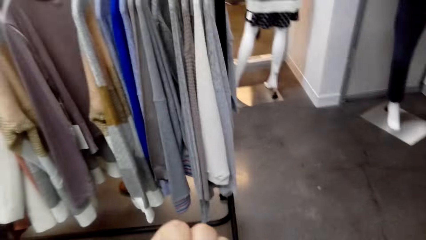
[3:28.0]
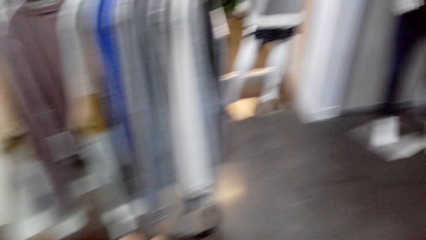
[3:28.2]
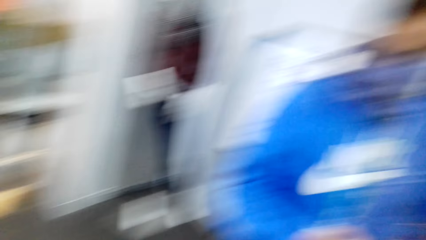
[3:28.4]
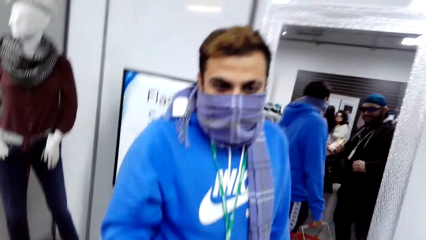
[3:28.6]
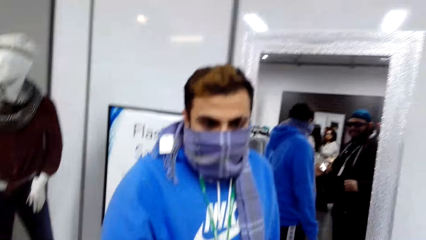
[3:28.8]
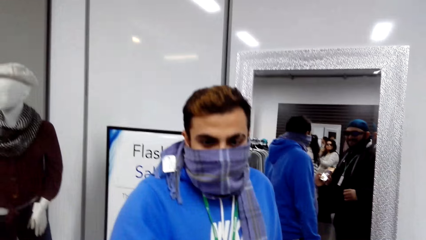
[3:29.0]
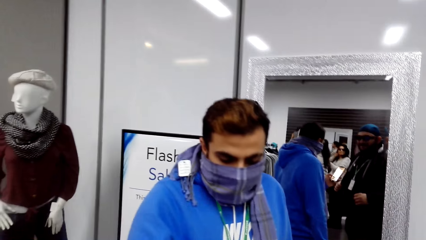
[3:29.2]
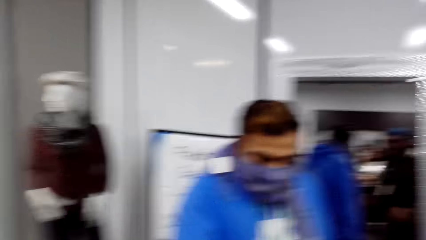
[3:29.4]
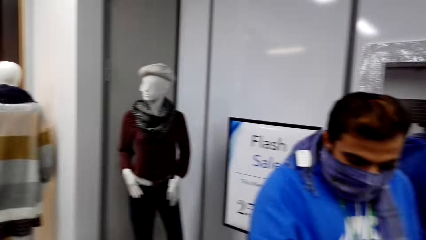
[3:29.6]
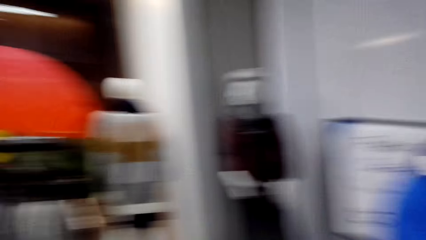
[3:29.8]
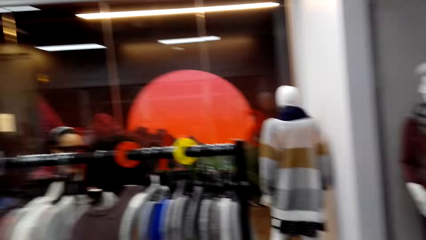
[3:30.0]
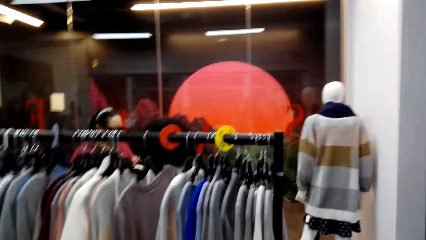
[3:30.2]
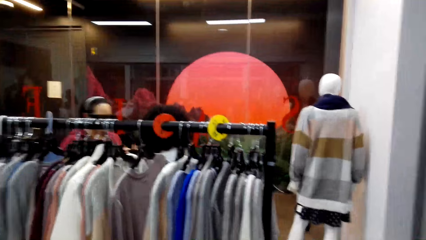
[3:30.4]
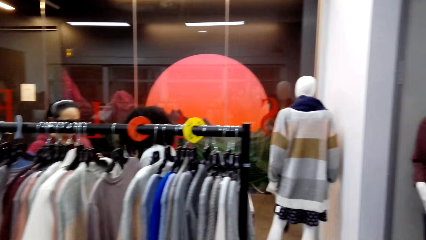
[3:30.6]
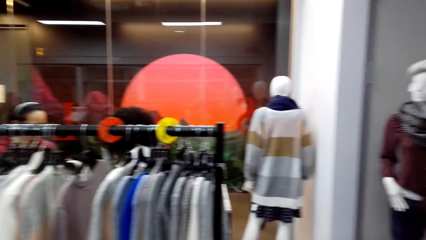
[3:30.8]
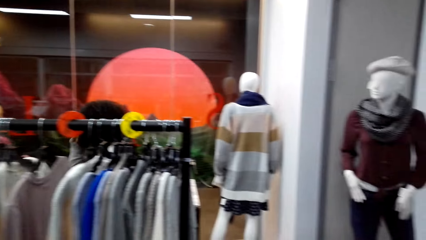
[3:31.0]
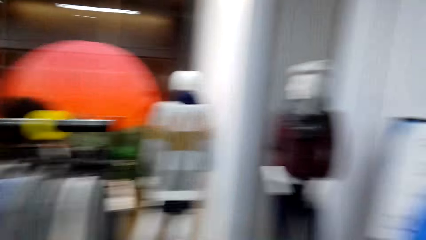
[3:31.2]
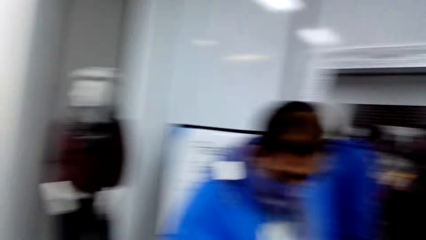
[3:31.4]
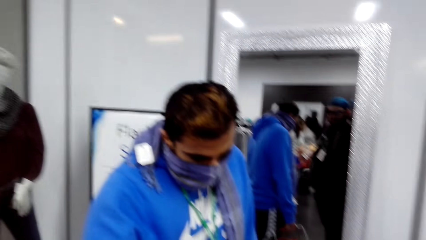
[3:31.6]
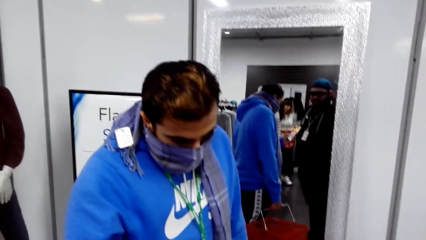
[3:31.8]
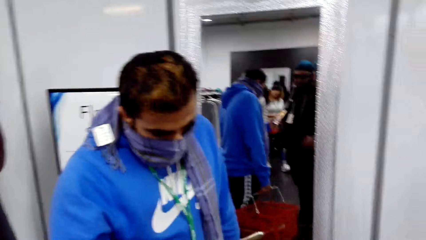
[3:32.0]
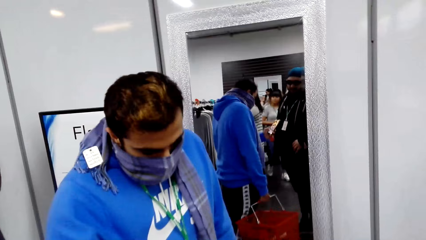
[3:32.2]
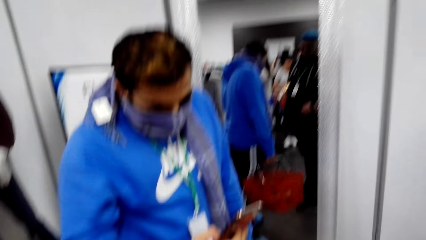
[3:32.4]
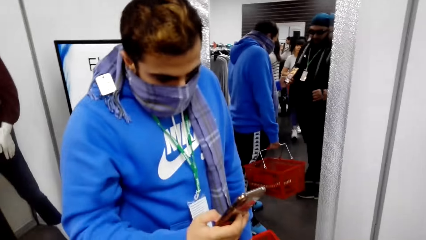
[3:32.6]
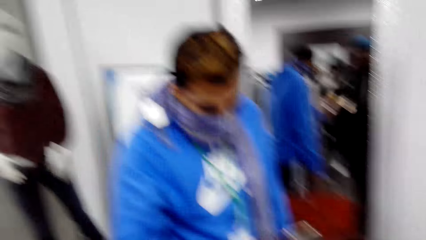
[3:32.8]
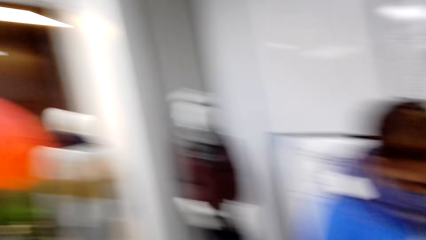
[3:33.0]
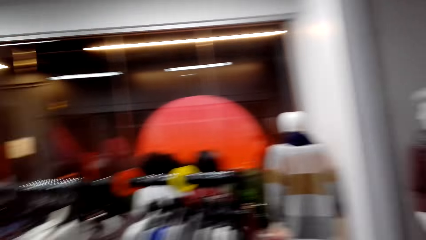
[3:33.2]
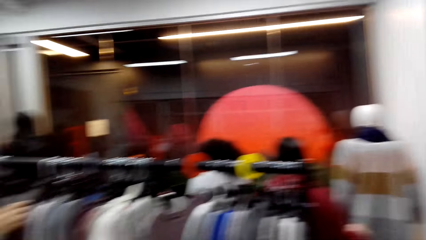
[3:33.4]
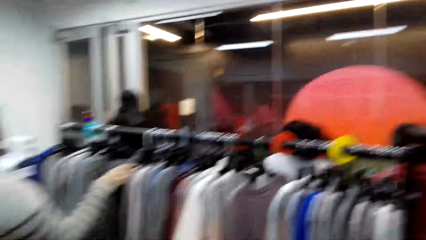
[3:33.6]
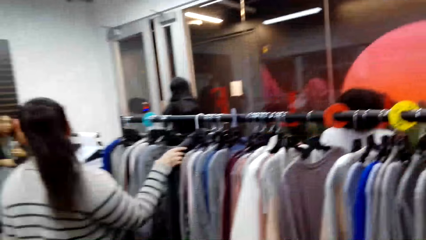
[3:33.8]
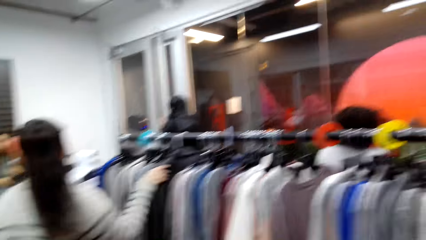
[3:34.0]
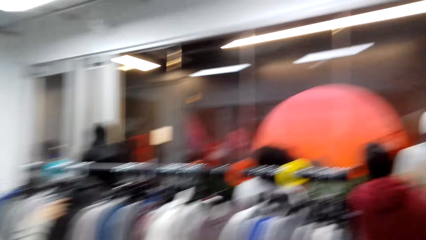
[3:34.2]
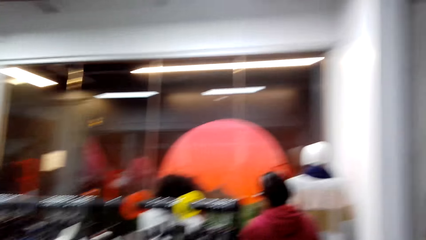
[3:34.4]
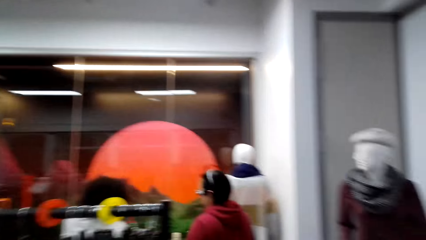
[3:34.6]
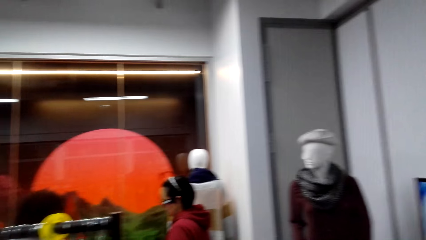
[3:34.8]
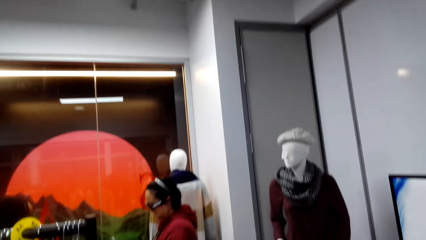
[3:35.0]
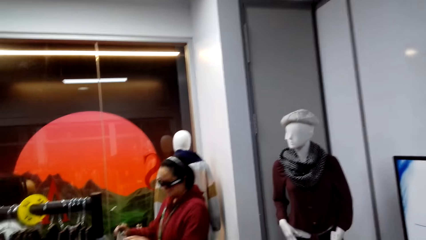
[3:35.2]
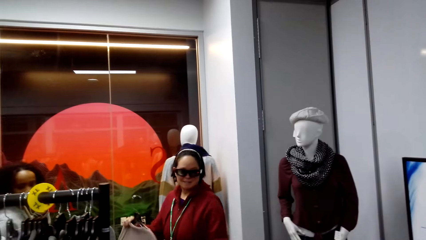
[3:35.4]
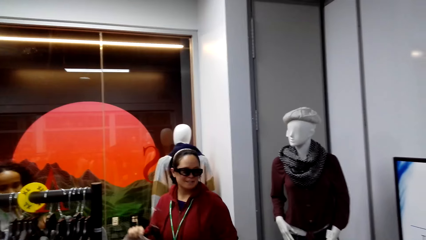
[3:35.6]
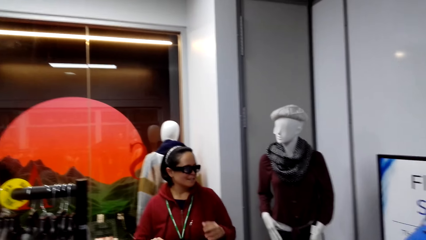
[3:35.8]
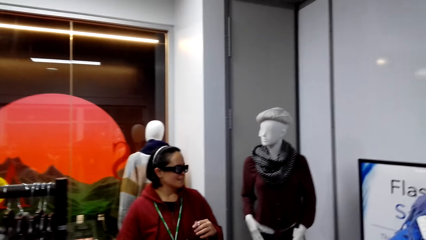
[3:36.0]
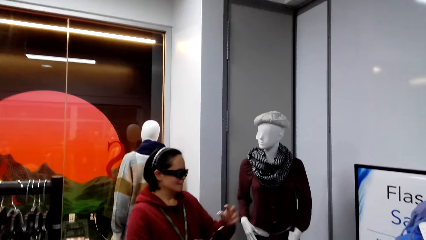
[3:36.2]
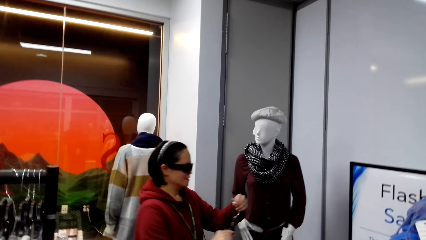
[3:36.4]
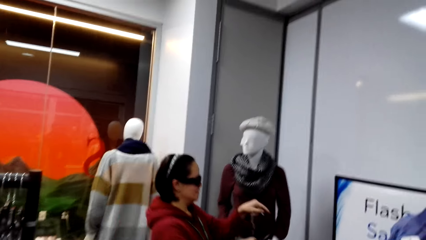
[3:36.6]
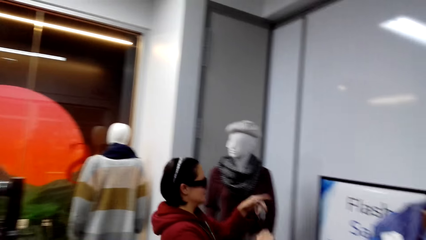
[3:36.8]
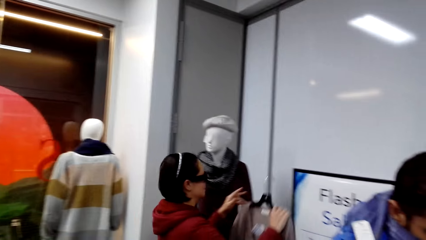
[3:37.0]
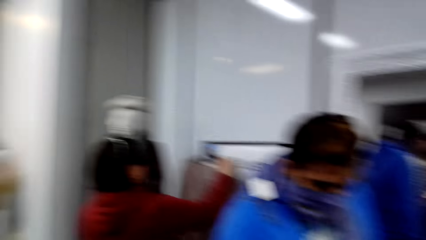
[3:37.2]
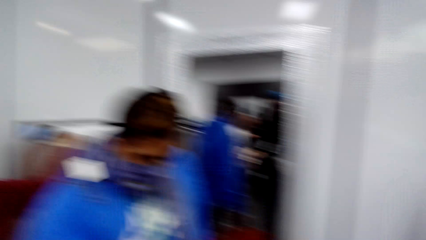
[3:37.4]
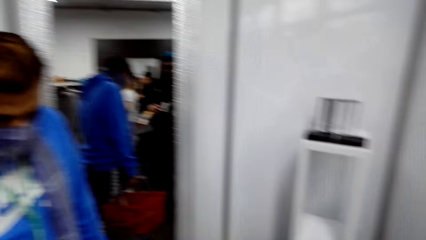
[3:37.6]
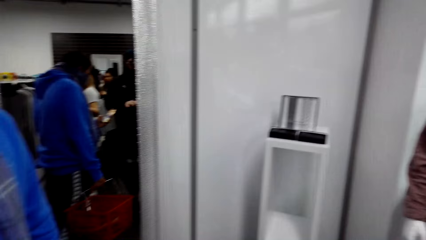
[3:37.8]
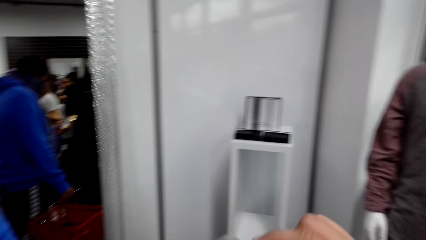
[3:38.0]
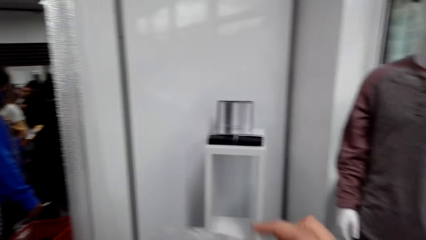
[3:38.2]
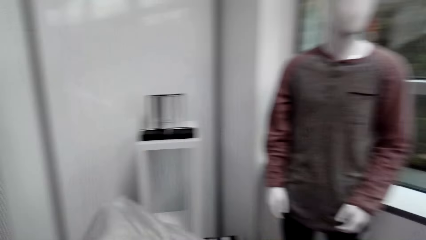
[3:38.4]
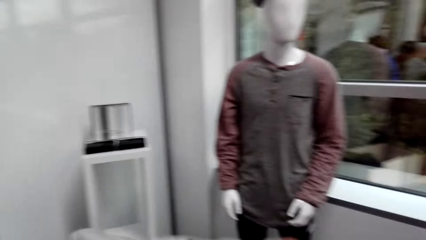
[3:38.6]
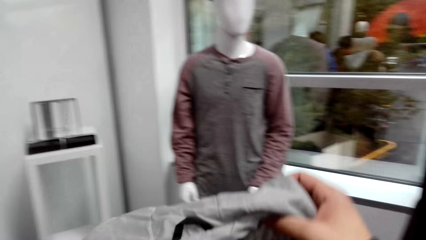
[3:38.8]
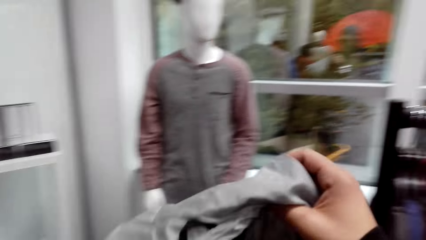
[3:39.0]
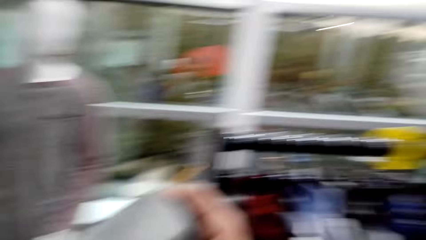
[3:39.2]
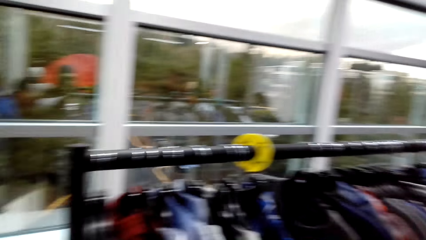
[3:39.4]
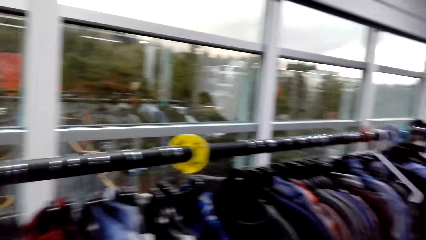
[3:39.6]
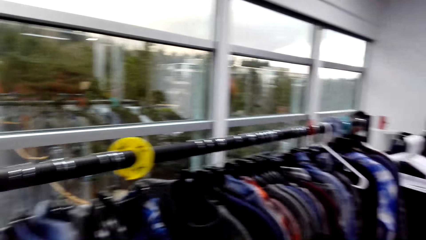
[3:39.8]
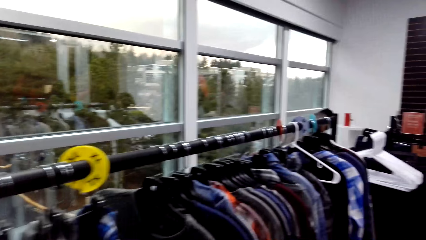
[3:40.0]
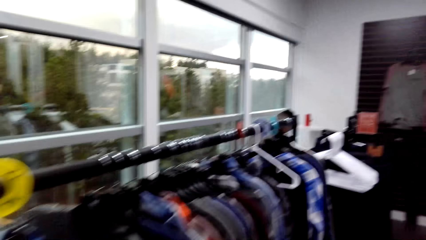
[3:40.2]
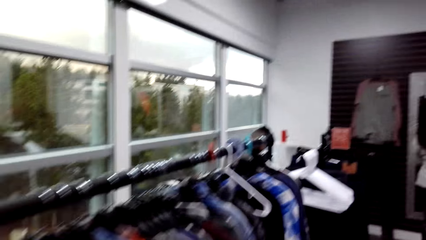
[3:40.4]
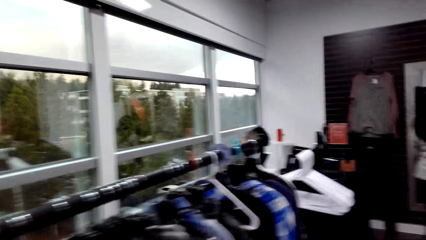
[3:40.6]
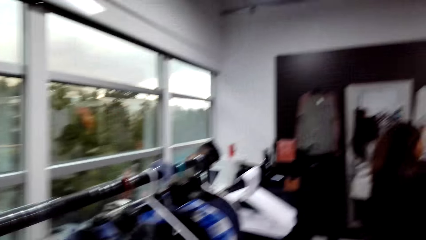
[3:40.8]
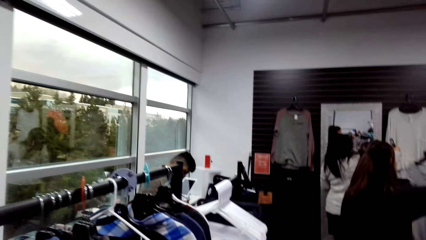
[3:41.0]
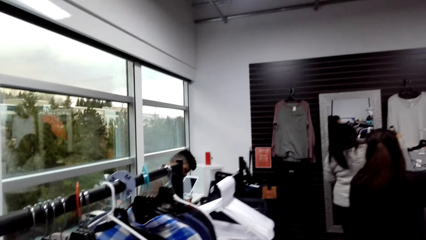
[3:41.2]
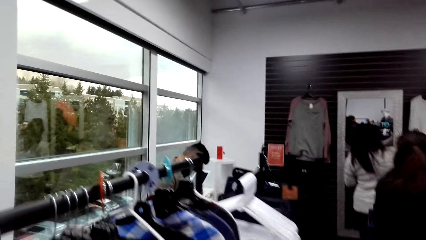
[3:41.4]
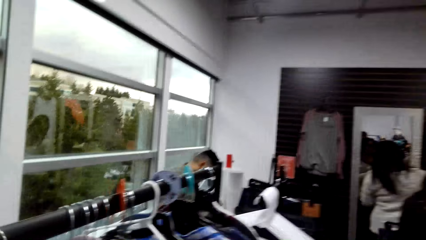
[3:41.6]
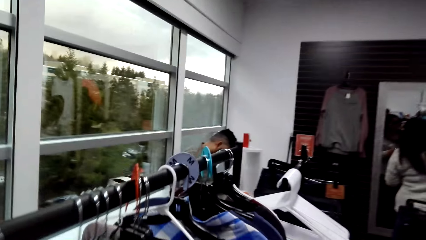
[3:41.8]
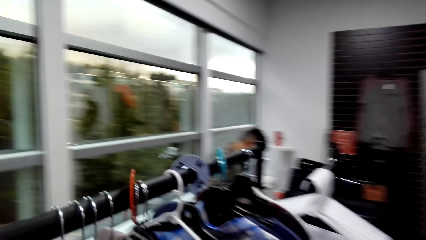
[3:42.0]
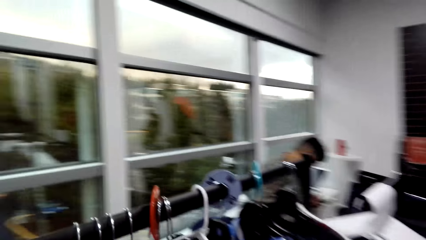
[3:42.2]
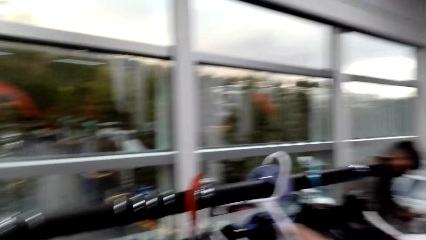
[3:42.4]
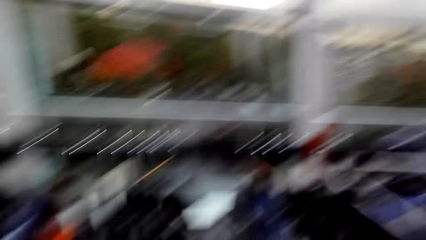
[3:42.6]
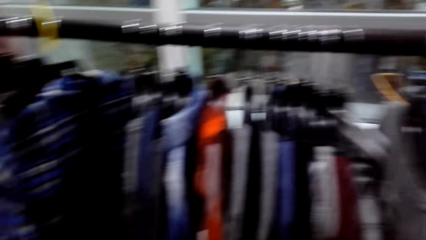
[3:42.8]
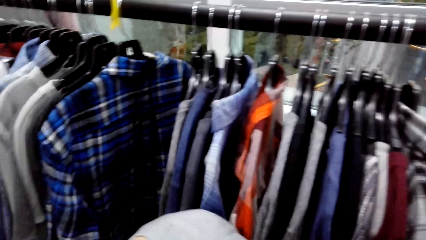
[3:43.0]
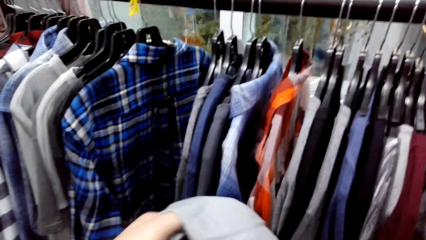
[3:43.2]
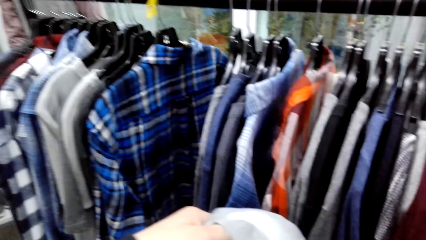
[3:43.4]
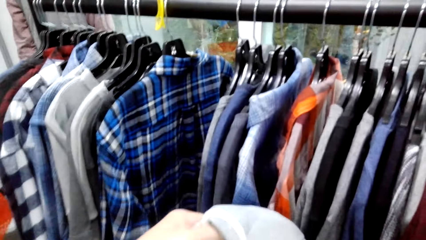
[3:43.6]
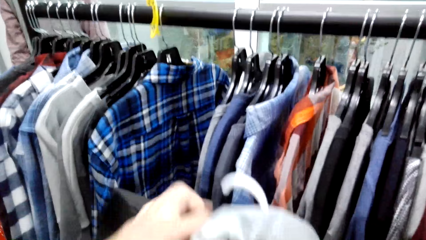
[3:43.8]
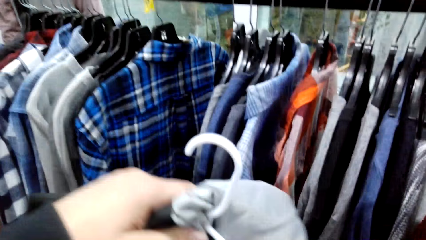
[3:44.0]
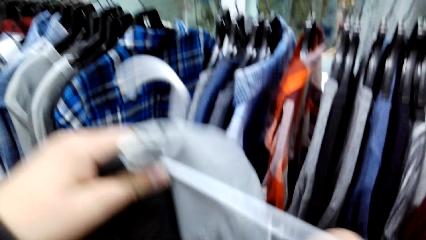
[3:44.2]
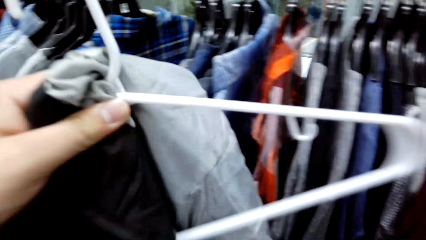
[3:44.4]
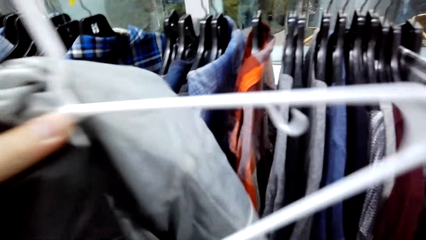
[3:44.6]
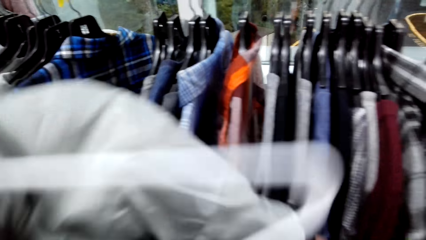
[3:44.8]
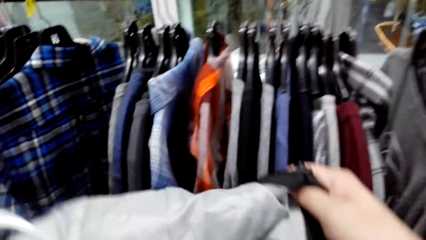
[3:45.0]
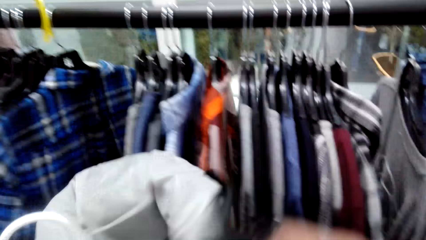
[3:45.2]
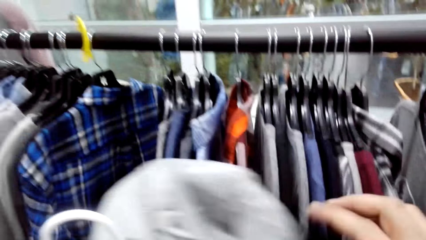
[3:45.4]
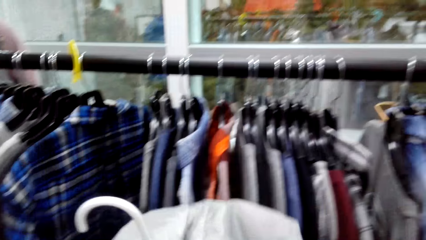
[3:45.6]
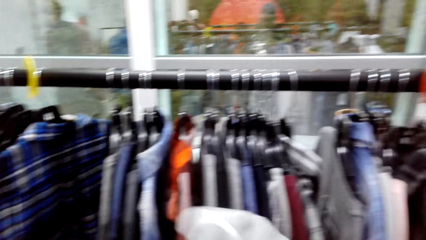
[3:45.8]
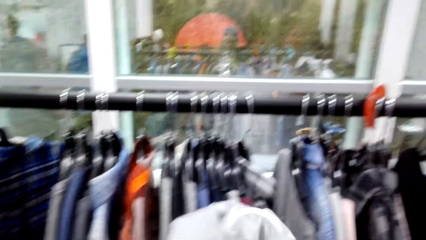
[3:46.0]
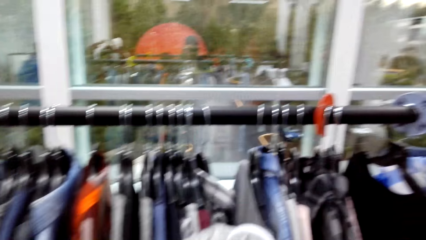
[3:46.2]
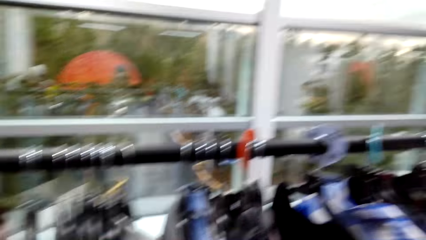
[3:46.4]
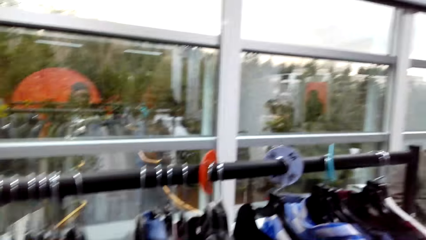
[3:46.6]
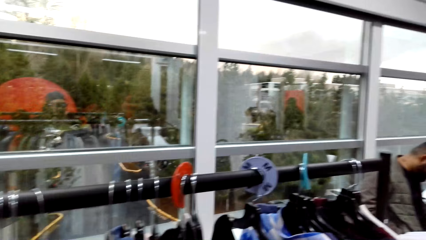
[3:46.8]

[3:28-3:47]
The camera wearer dialogues with a man. A lady touches the clothes on the hanger. Another lady carries the cloth with a hanger. The camera wearer lifts the jacket on his hand. He walks in the clothing store. He takes the hanger. He puts the jacket on the hanger.
